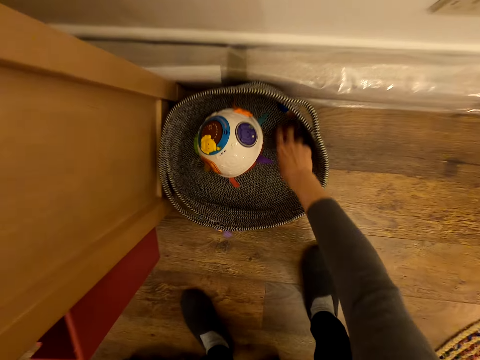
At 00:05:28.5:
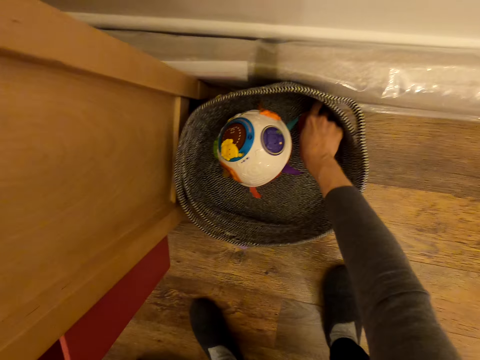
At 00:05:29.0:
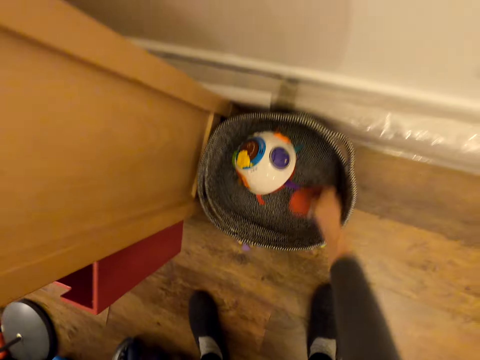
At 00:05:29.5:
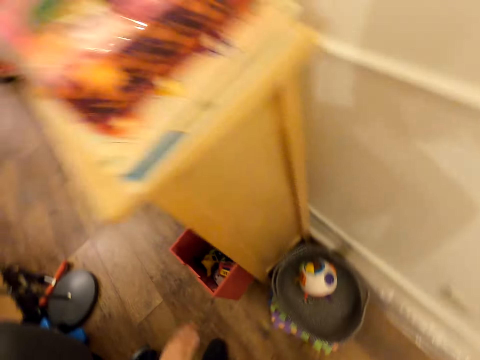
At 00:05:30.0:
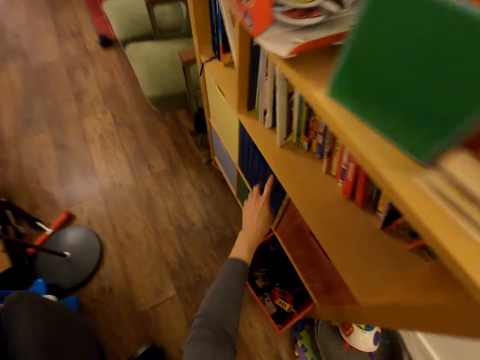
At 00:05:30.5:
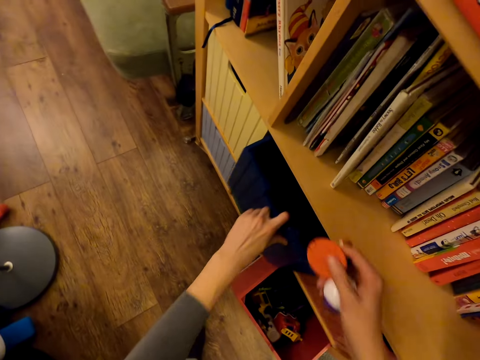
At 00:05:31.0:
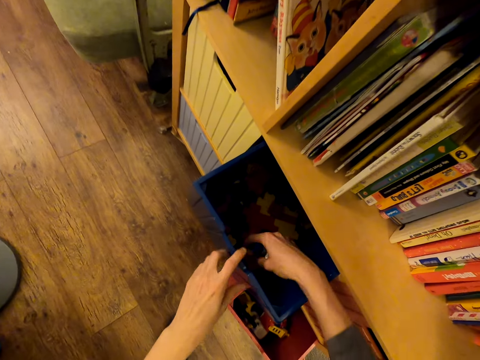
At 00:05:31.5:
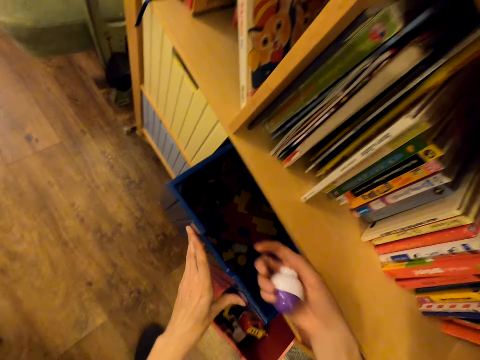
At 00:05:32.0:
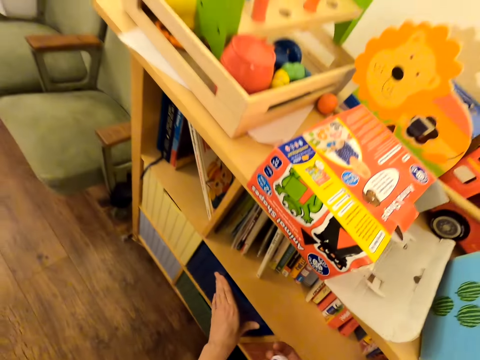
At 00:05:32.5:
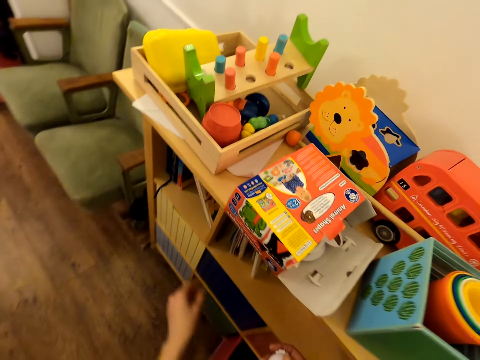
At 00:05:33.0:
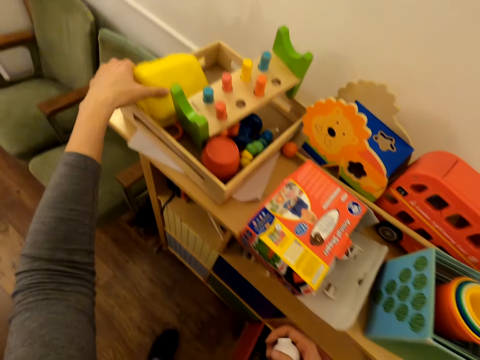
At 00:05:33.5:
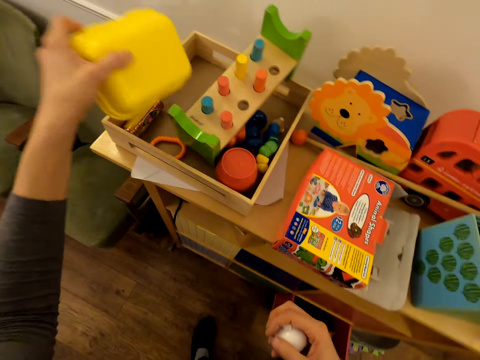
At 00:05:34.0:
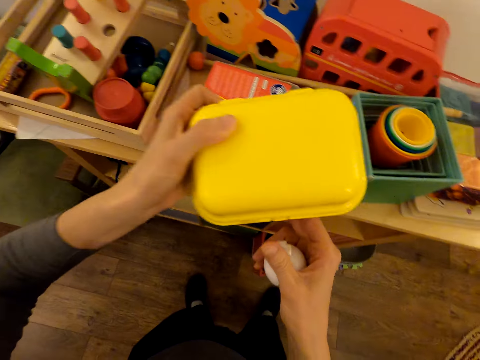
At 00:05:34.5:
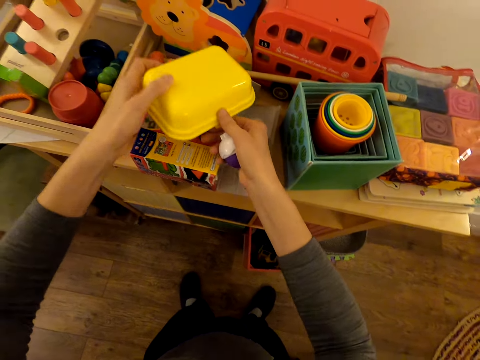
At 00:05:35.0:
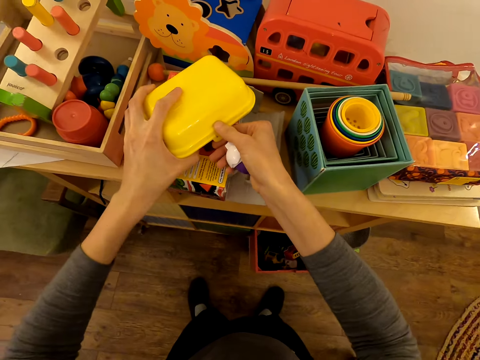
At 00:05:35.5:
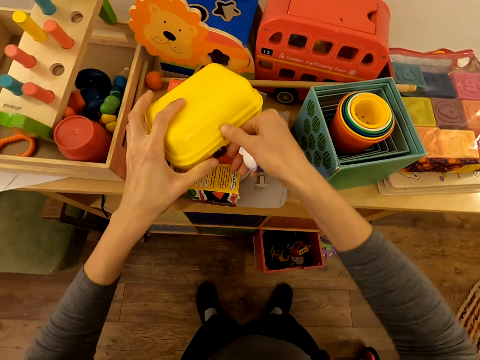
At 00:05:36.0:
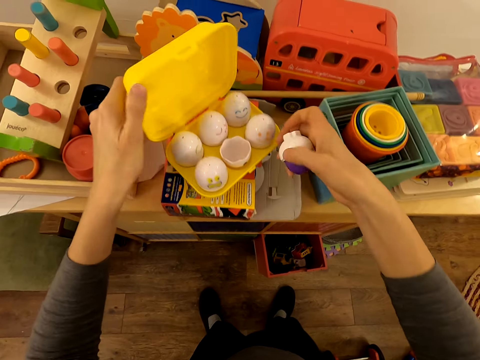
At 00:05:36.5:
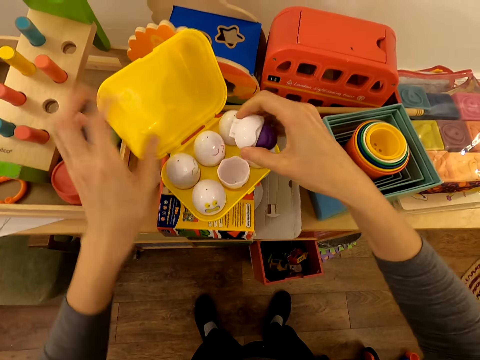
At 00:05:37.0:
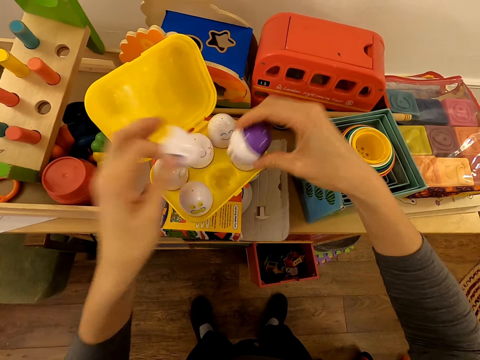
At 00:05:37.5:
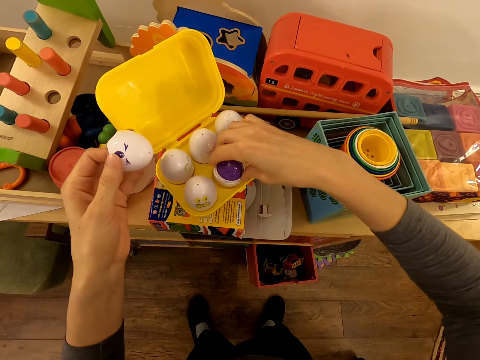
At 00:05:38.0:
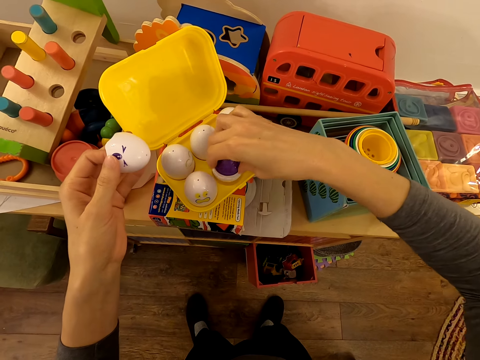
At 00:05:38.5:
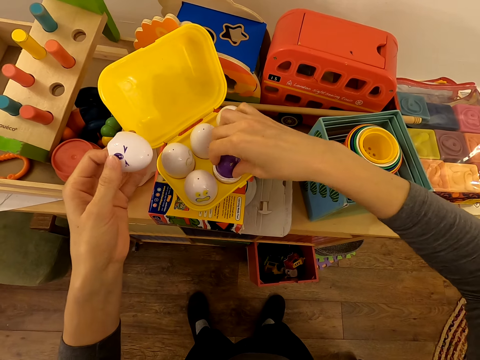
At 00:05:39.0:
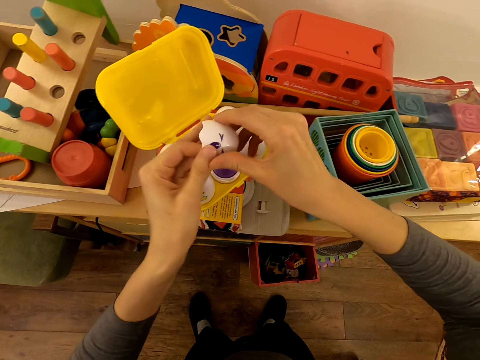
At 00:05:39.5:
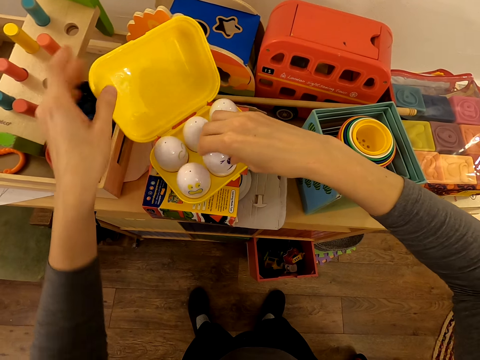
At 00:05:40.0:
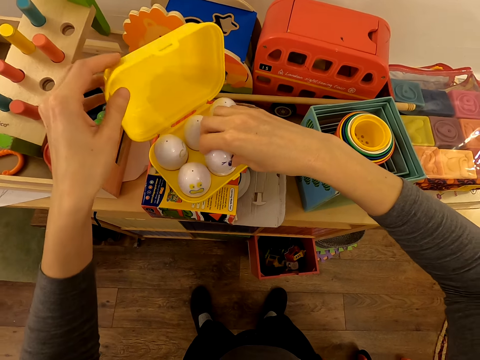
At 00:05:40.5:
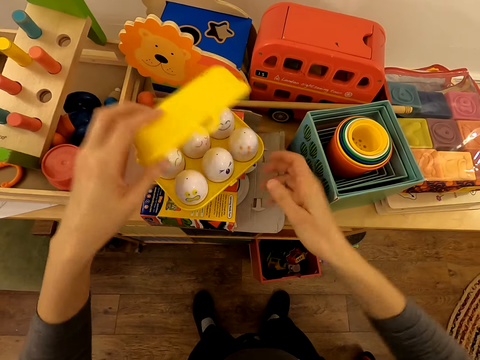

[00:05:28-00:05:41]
The camera wearer closes the drawer. They pick up the toys. They open the drawer and put the toy in the drawer. They close the drawer. They pick up a tin. They hold the container. They put down the container. They open the tin. They hold the cover. They put a toy in the tin. They hold the cover with the other hand. They cover the toy.

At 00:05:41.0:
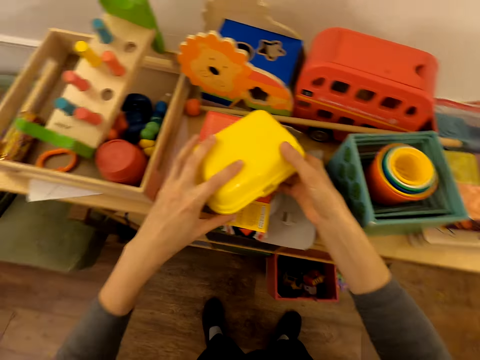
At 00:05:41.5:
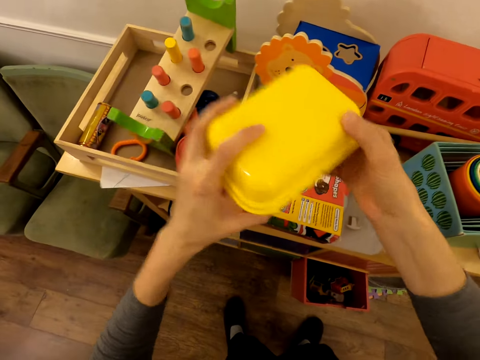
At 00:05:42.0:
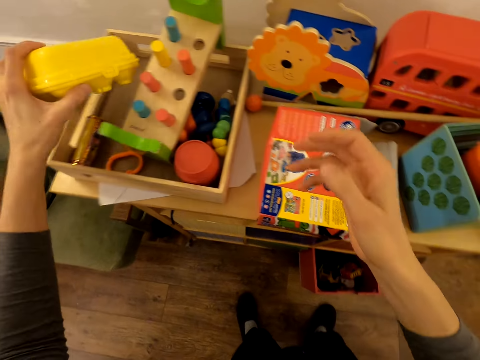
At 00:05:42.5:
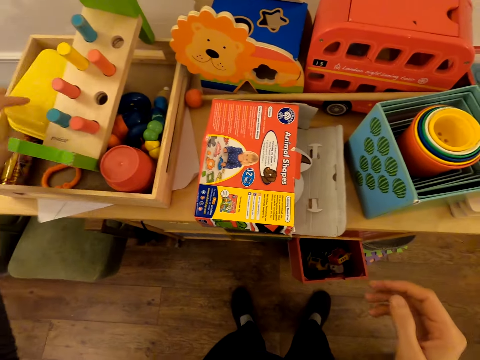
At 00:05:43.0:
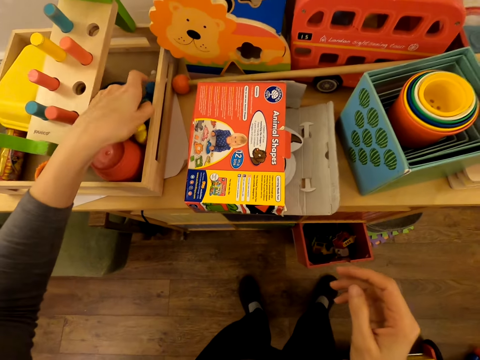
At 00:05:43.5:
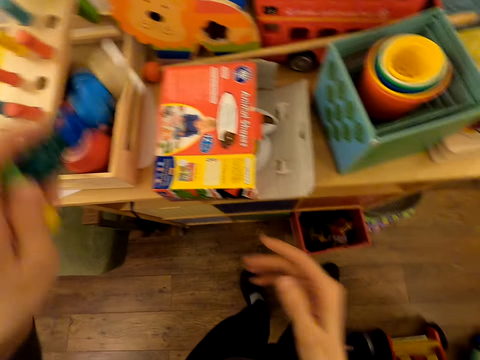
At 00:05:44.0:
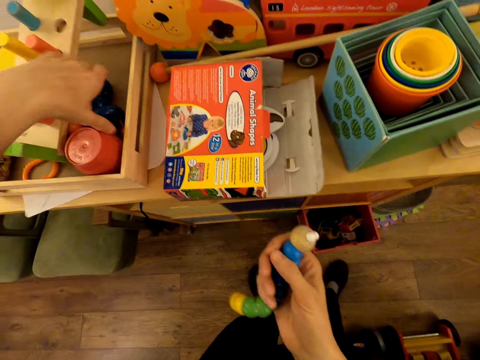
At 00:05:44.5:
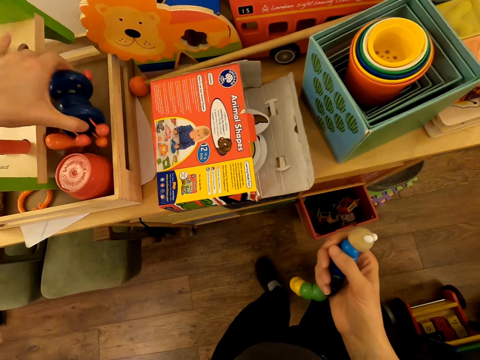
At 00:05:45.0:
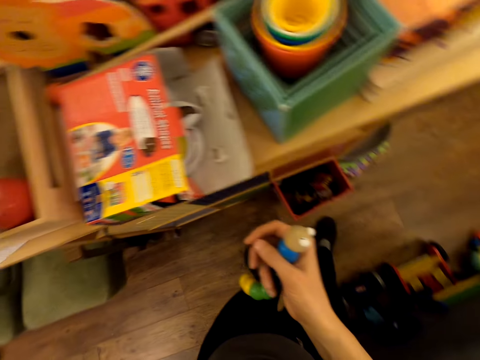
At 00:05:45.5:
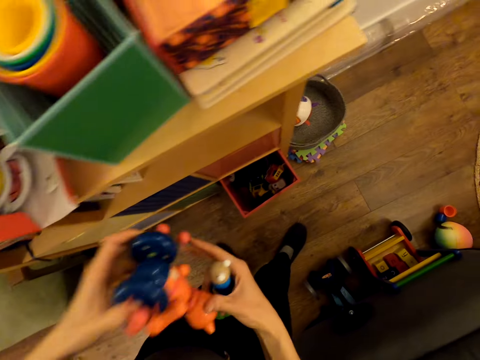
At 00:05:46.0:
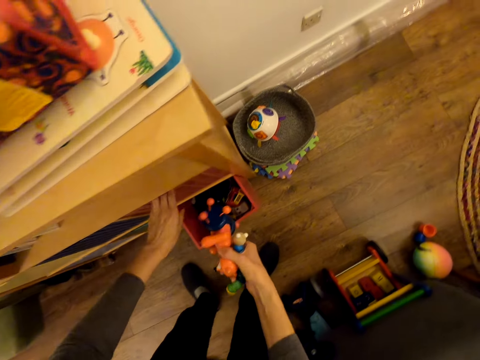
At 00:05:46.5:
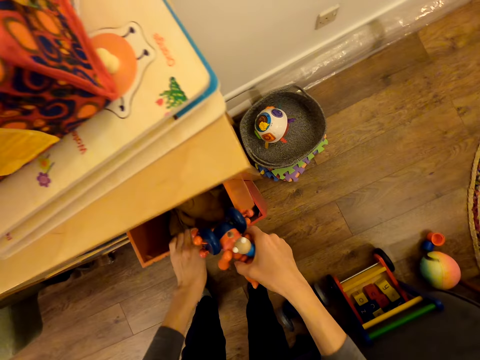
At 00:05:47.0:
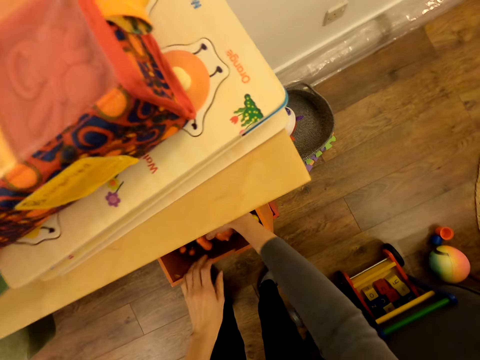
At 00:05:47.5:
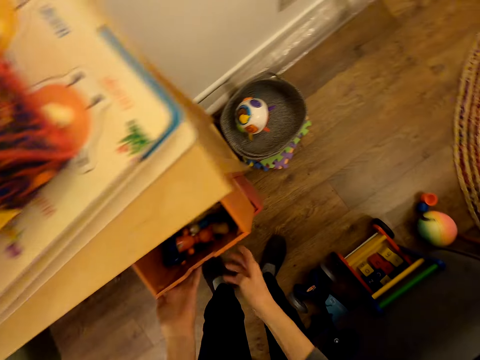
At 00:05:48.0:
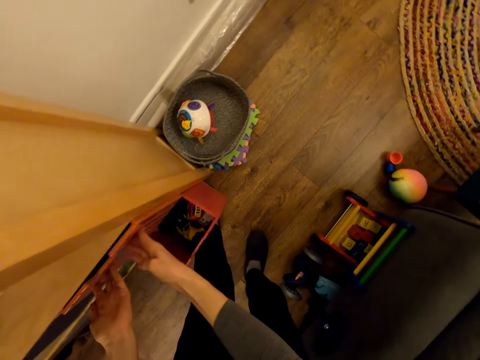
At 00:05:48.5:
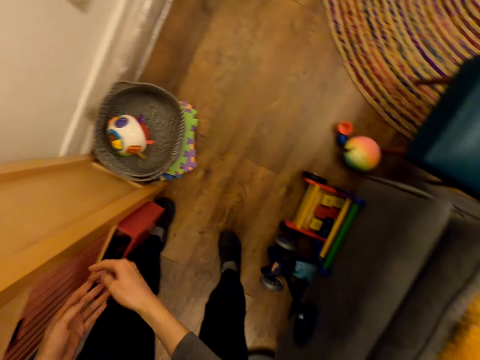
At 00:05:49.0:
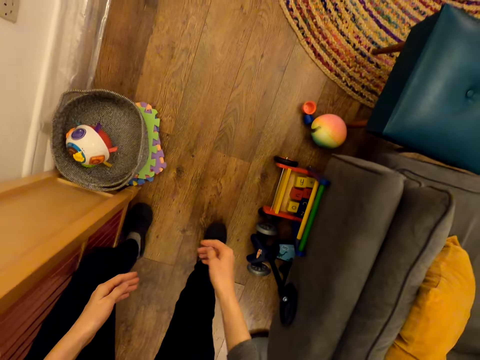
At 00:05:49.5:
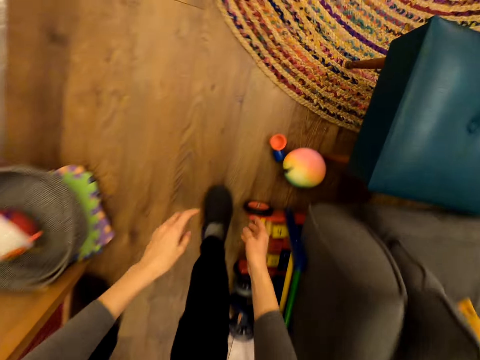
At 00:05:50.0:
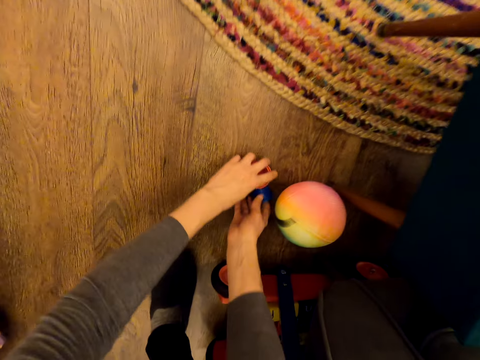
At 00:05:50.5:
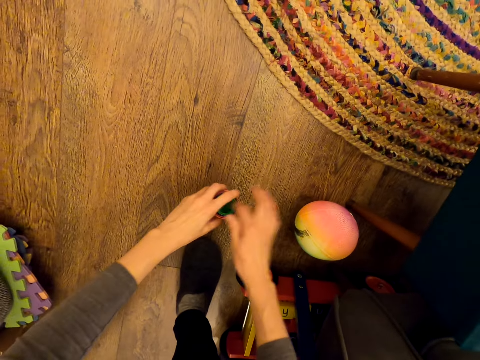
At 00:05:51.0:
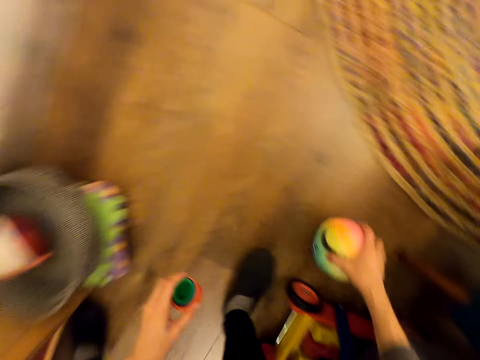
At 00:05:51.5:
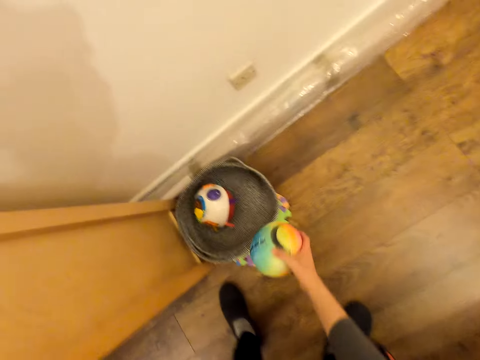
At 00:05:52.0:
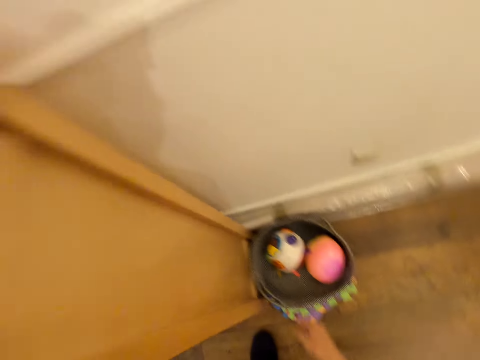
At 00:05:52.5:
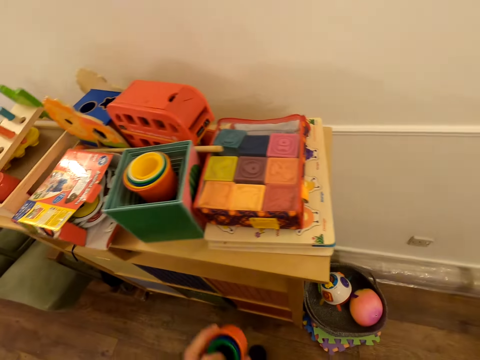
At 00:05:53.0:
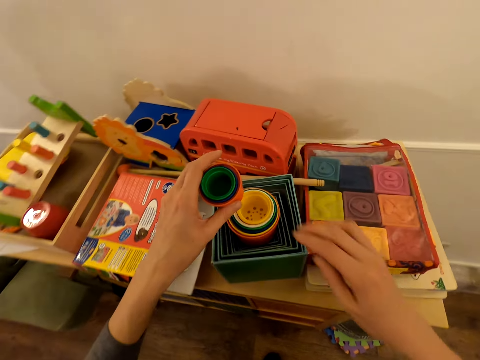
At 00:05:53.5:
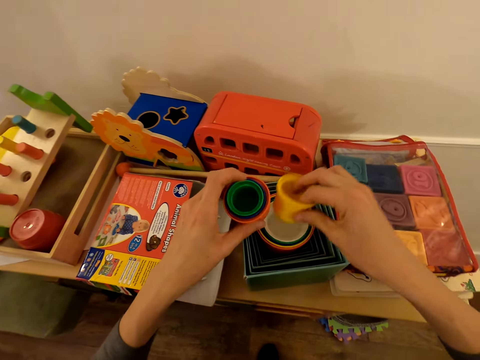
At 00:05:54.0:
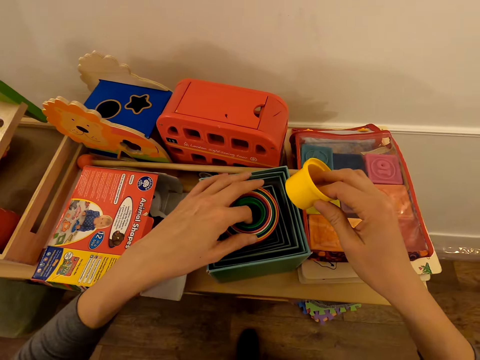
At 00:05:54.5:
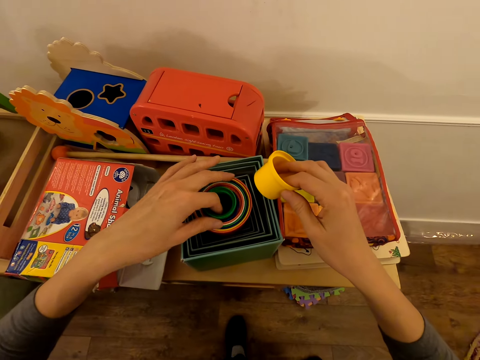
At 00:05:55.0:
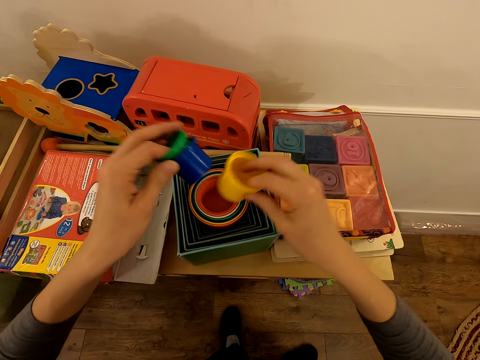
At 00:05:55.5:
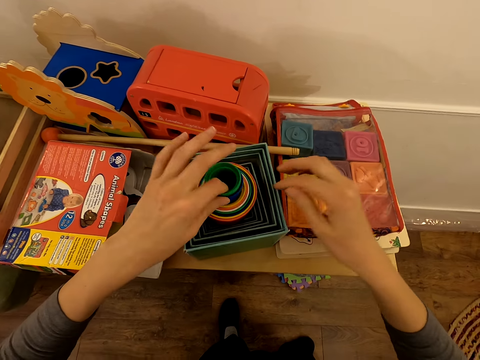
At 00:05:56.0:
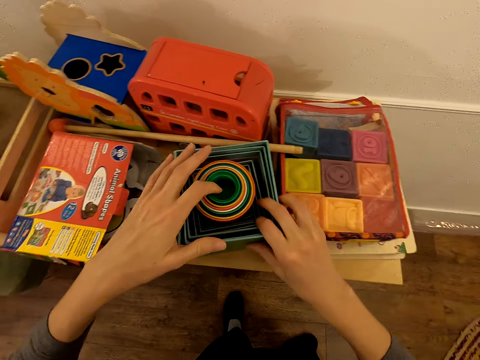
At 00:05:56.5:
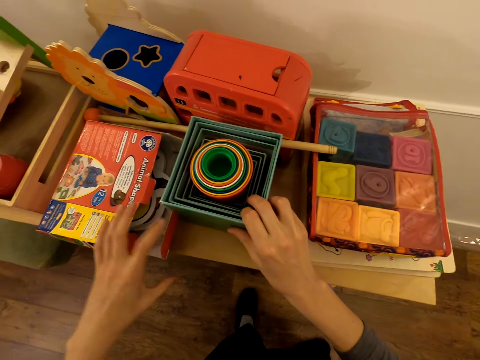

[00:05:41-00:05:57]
The camera wearer closes the tin. They pick up a tin and put the tin in a wooden box. They pick up a toy. They hold the toy. They hold the toy with the other hand. They hold the toy. They pick up a toy. They hold the toy with the other hand. They open a drawer and put the toys in the drawer. They close a drawer. They close a drawer again. They pick up tins or containers. They pick up a ball. They throw the ball in a basket. They put the ball in the basket. They arrange the containers. They pick up a tin. They put the tin in other tins. They put a tin in other tins again. They put tins in other tins. They push the boxes.
